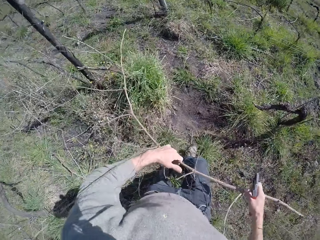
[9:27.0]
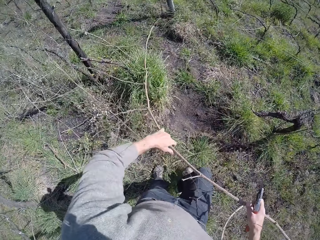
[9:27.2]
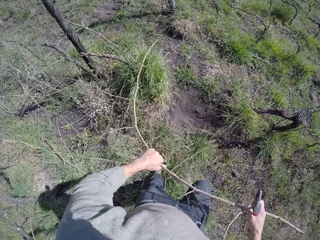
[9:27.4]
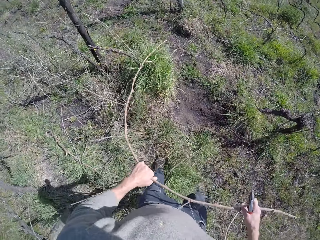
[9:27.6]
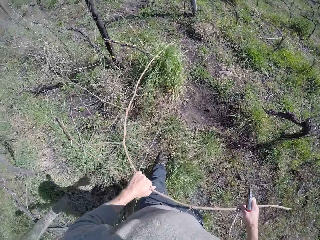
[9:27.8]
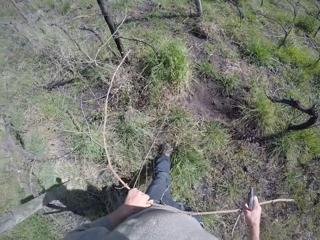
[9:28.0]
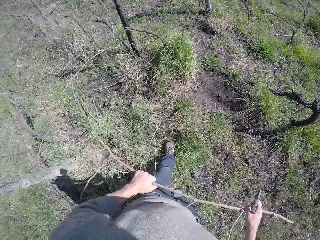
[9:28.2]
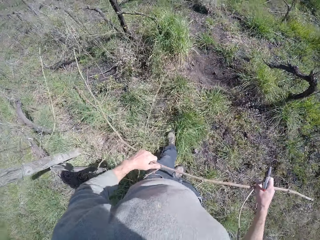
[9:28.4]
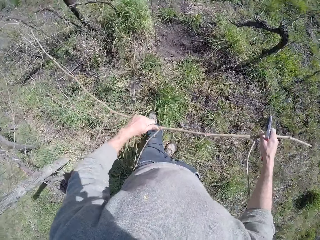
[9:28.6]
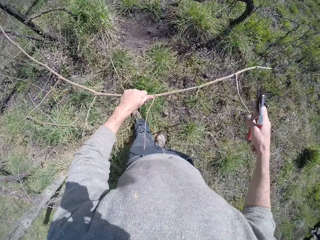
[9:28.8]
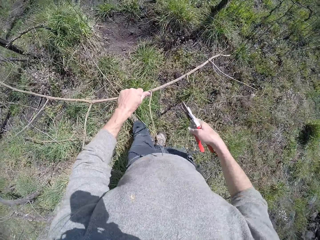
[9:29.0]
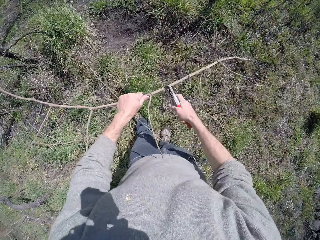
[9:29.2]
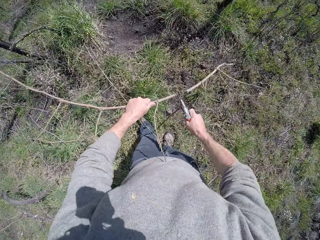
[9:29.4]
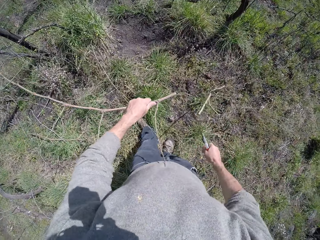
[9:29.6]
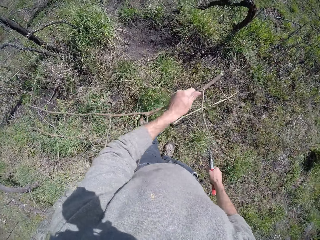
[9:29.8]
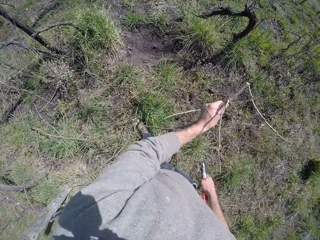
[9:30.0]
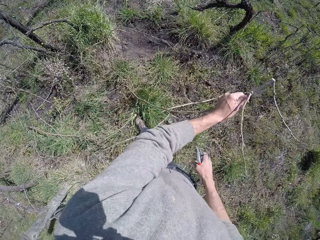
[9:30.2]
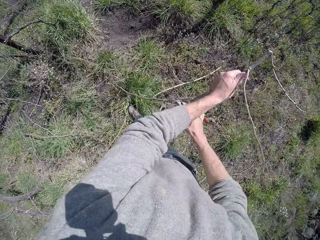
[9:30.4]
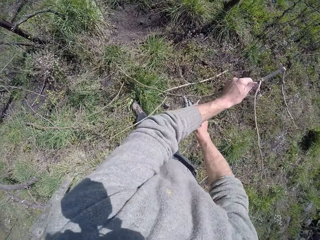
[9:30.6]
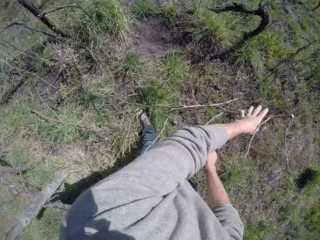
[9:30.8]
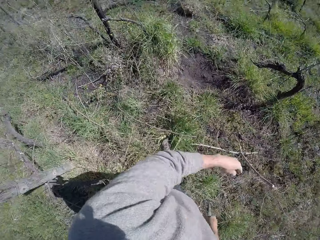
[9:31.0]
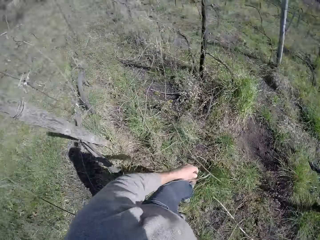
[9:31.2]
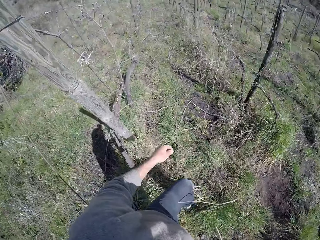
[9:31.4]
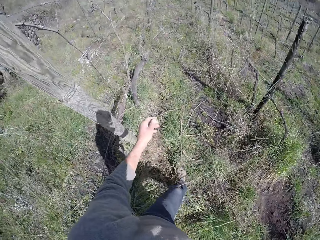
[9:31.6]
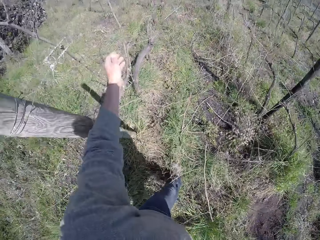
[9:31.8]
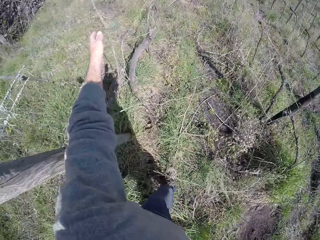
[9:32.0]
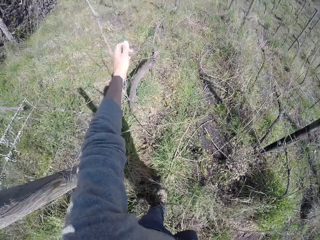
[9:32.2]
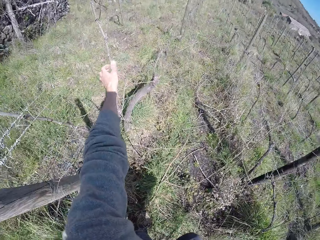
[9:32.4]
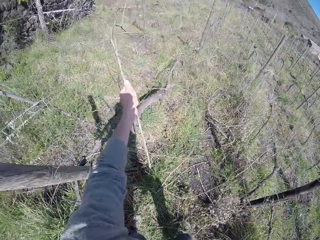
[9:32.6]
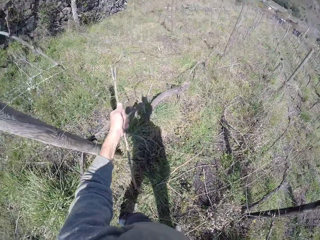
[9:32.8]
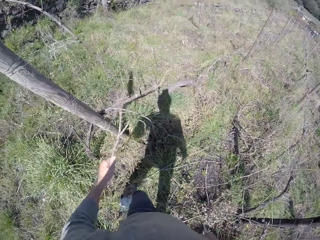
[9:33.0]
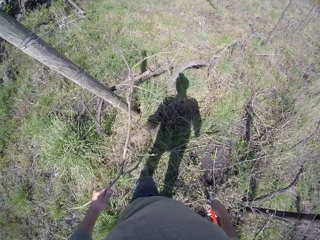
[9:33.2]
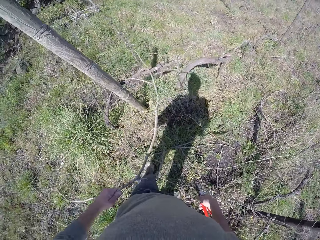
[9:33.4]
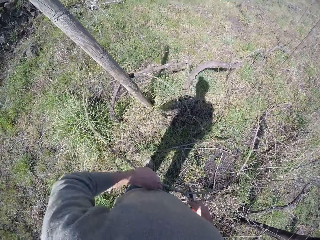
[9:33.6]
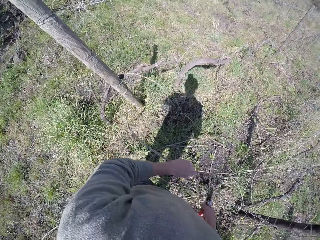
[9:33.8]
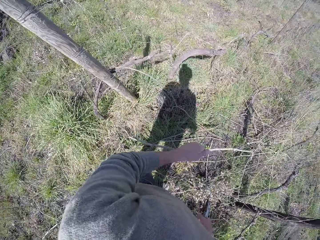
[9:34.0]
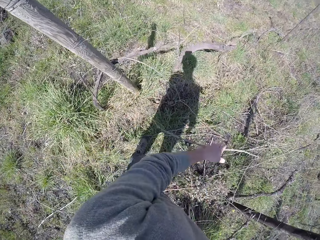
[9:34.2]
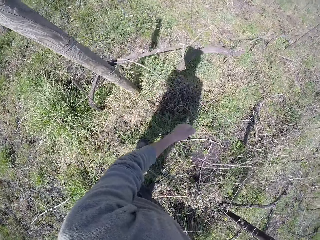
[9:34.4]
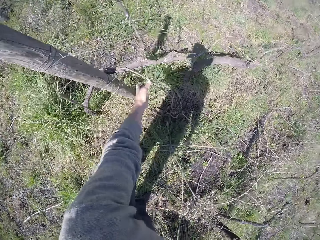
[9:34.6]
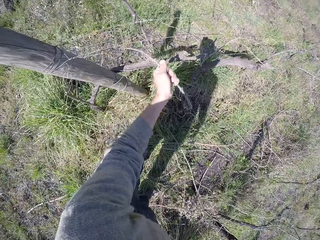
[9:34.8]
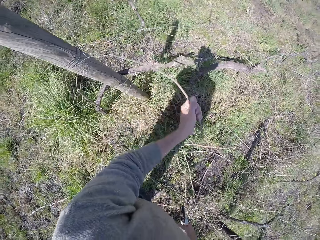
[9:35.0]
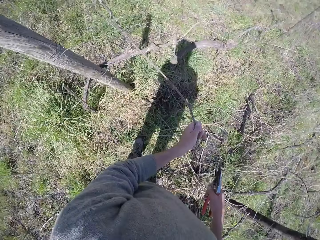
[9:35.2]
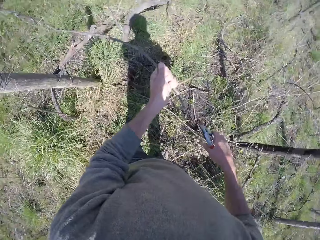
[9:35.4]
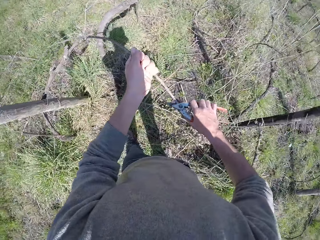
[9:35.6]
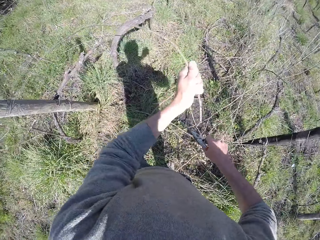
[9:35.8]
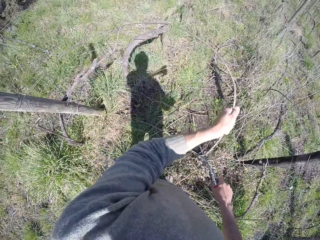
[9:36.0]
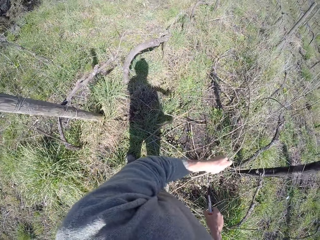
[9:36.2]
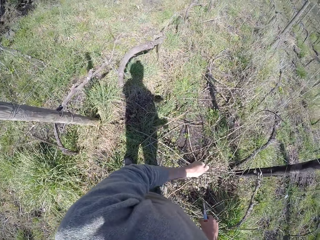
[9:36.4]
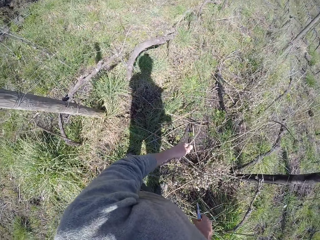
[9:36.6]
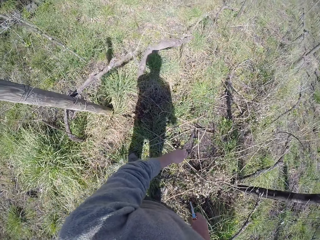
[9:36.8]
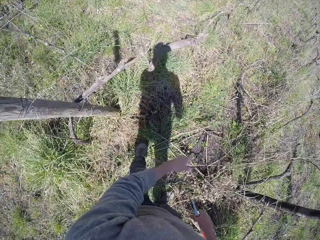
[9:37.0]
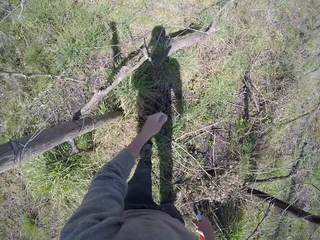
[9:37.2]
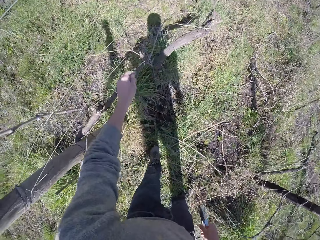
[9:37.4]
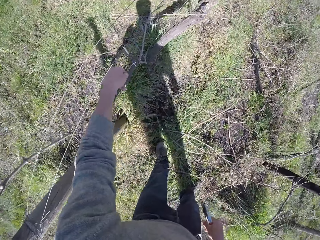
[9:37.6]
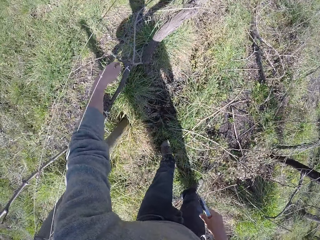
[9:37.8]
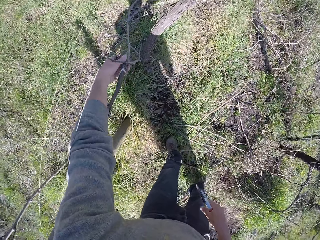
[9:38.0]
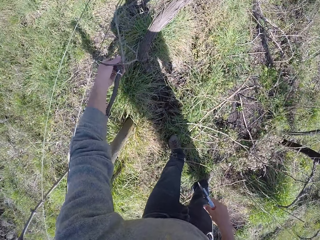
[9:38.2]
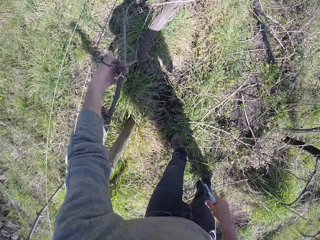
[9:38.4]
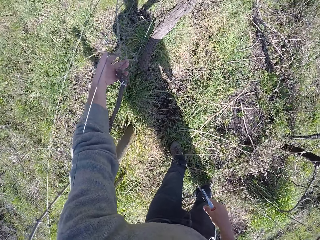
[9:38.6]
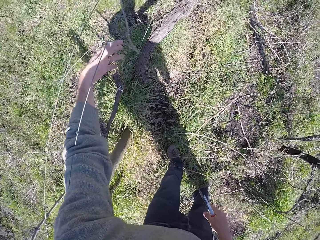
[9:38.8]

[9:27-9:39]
The camera wearer pulls the wood. He cuts the twig with the bypass pruner in his right hand. He cuts the twig again. He drops the twig in his left hand. He grabs a twig with his left hand. He drops the twig in his left hand, grabs a twig with his left hand, cuts the twig with the bypass pruner in his right hand, drops the twig in his left hand and grabs a twig with his left hand.

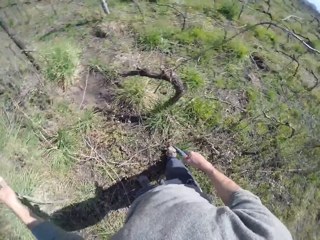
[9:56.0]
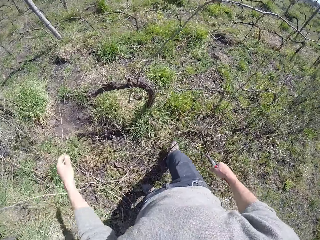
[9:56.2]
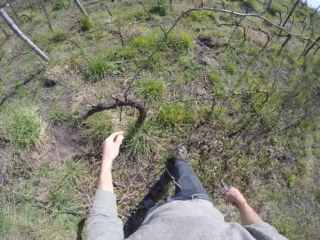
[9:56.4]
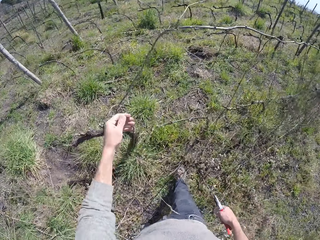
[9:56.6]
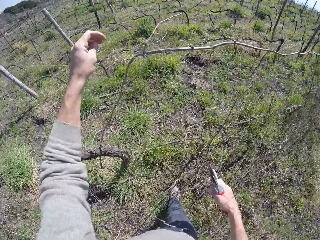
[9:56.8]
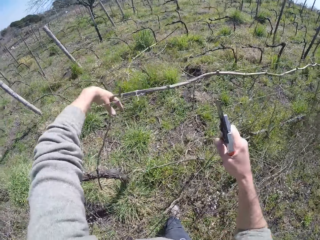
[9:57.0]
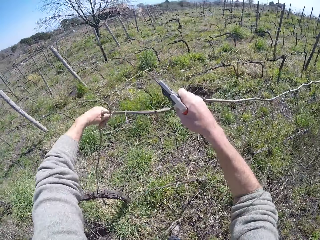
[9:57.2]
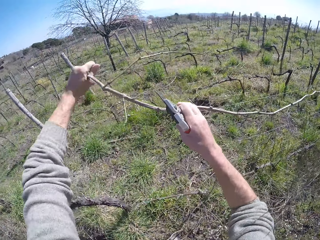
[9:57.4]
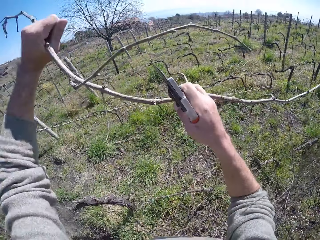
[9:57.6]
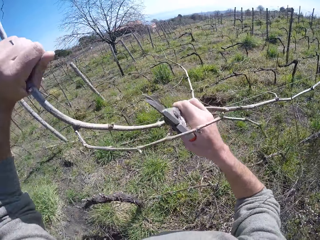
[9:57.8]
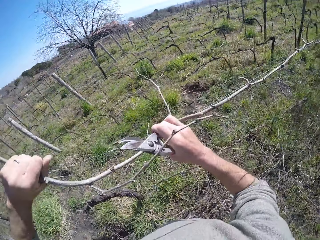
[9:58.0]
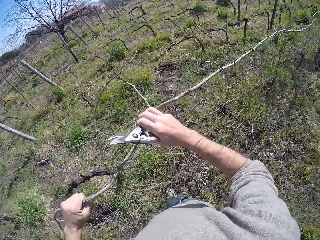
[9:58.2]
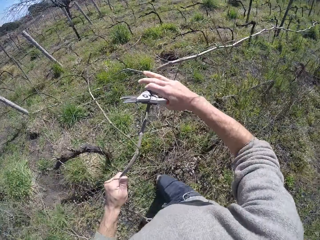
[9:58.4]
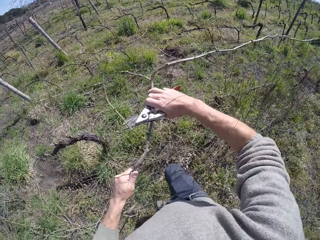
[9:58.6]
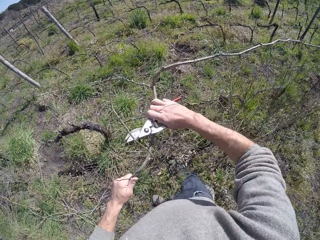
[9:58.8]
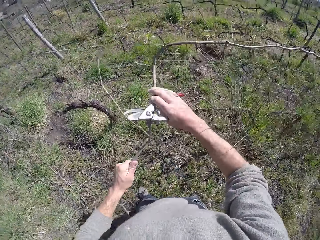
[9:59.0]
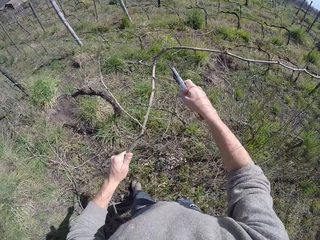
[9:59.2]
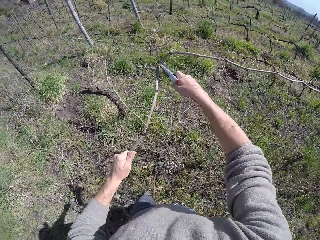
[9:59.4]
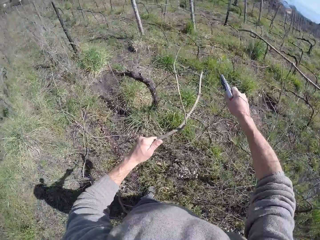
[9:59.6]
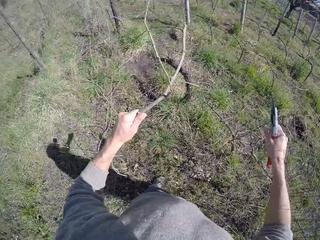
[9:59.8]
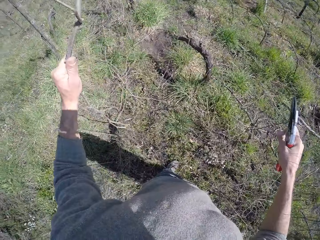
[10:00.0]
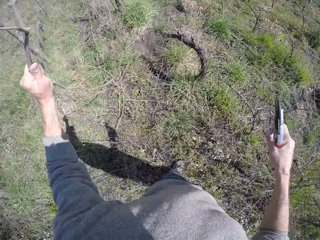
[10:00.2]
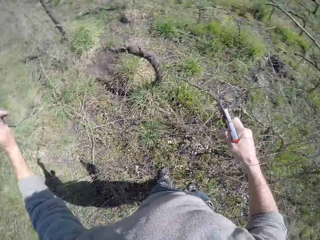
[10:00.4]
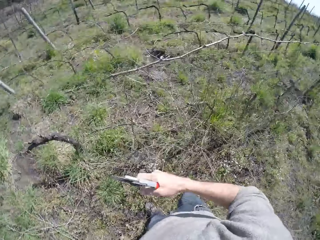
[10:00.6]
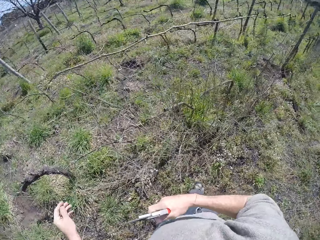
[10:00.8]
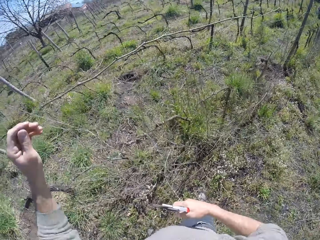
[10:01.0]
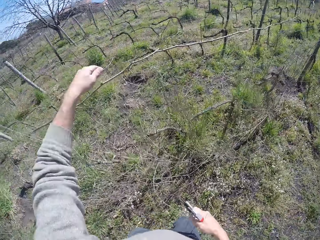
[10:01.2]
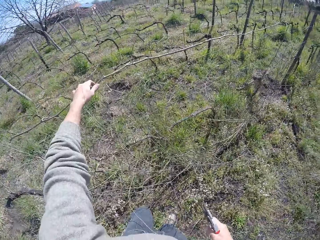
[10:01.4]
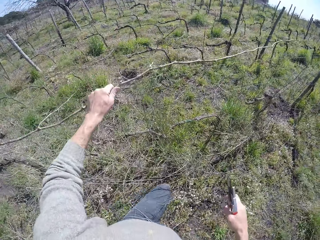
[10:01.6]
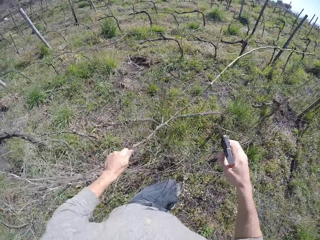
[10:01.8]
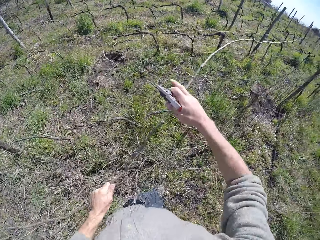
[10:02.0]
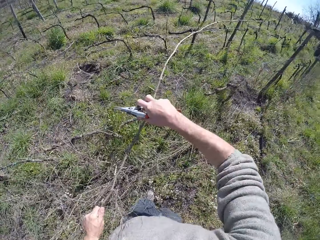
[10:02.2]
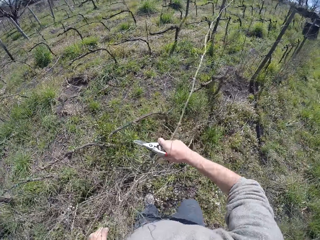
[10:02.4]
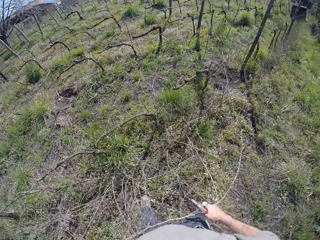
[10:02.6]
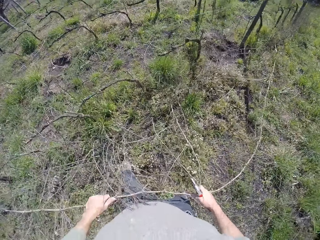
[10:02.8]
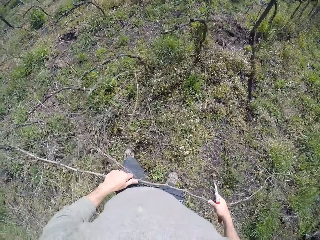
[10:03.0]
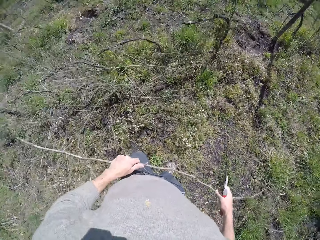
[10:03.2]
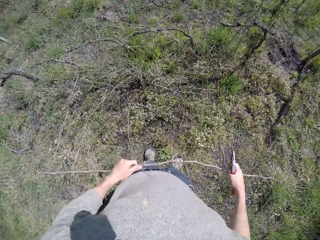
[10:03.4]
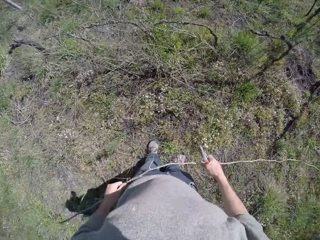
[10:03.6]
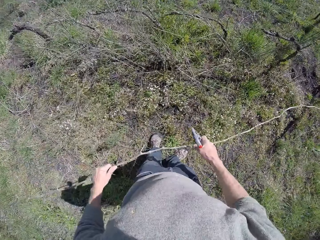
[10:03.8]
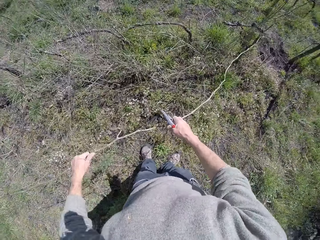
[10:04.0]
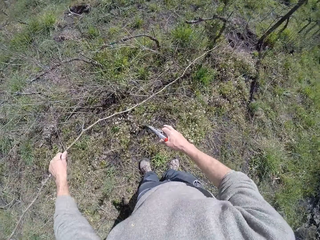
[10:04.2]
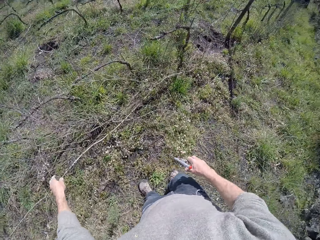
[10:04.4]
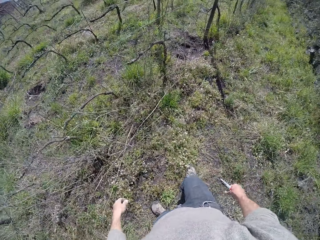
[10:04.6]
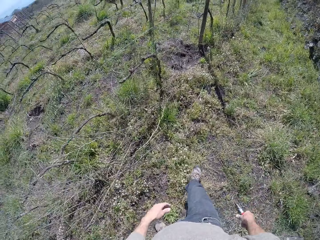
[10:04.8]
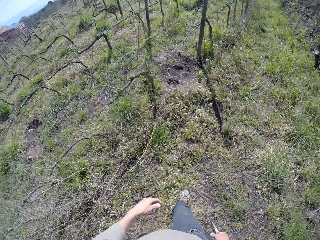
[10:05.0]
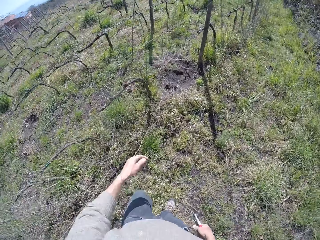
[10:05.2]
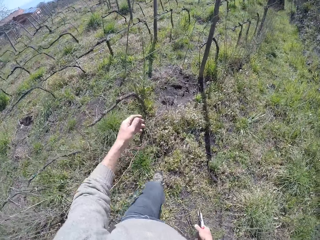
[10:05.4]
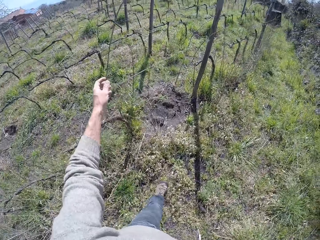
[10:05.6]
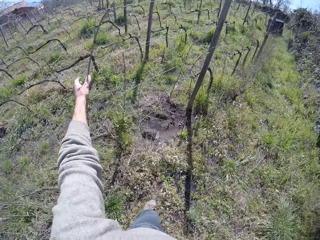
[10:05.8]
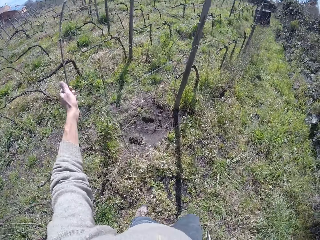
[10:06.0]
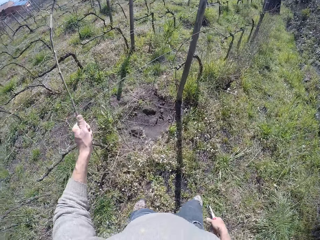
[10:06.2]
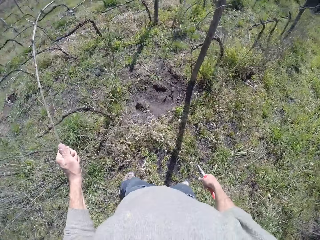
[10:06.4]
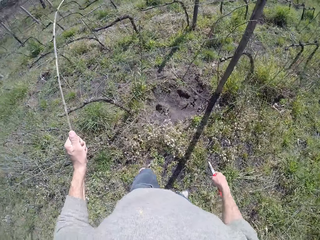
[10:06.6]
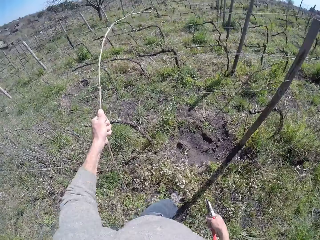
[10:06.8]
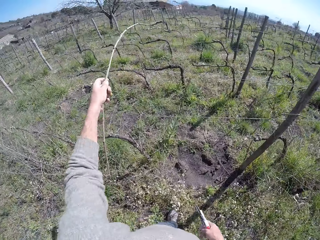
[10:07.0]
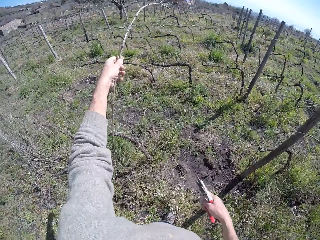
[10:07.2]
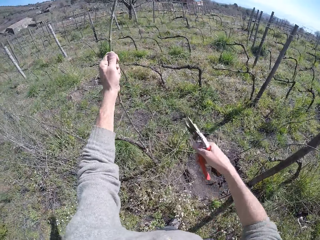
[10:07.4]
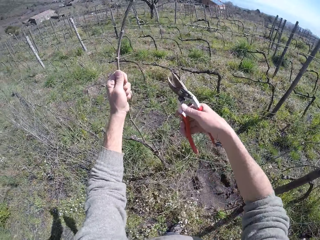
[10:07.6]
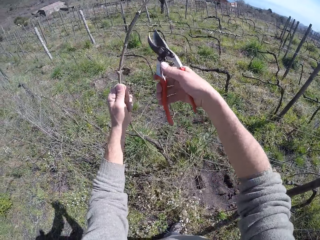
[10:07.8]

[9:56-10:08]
The camera wearer drops the twig in his left hand. He pulls the wood. He grabs a twig with his left hand, holds the twig with both hands, bends the twig with both hands and cuts the twig with the bypass pruner in his right hand. He drops the wood. He grabs a twig with his left hand and pulls out the twig with both his hands. He drops the twig with both hands. He grabs a twig with his left hand.
